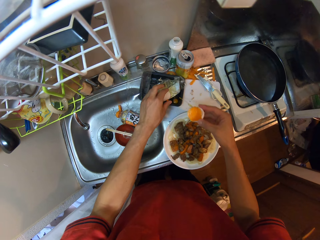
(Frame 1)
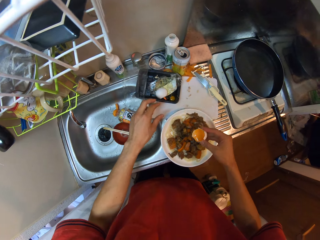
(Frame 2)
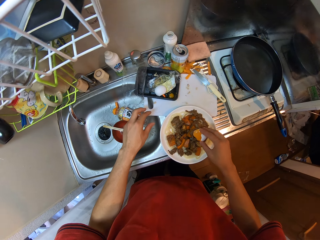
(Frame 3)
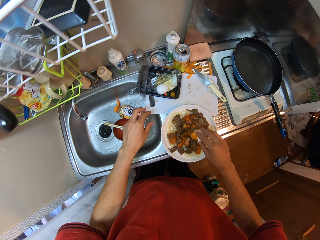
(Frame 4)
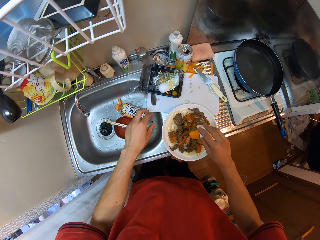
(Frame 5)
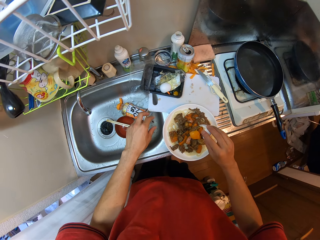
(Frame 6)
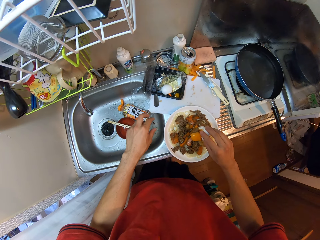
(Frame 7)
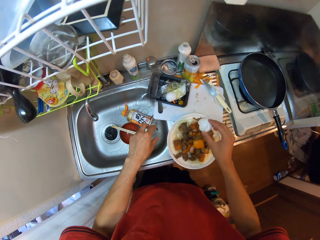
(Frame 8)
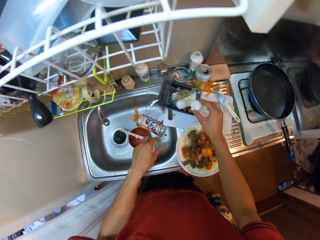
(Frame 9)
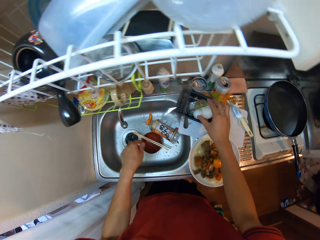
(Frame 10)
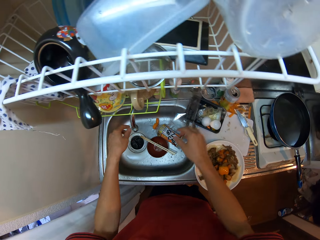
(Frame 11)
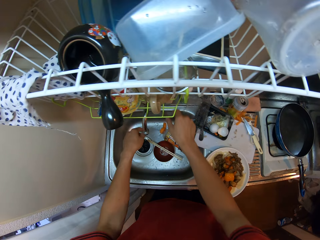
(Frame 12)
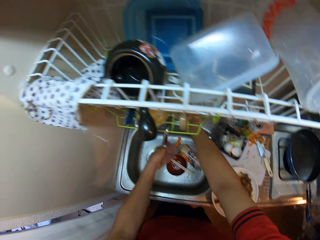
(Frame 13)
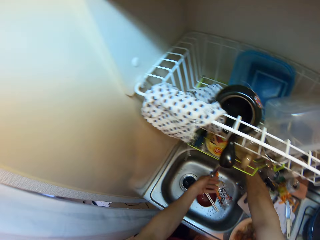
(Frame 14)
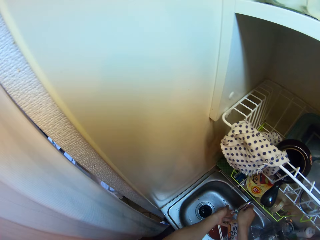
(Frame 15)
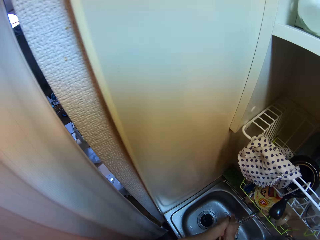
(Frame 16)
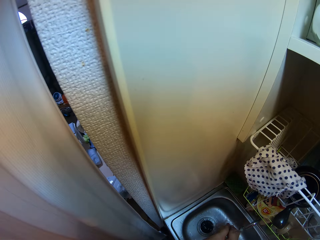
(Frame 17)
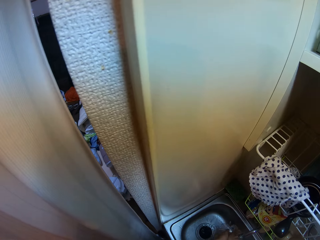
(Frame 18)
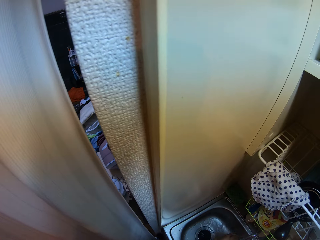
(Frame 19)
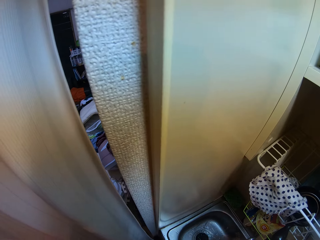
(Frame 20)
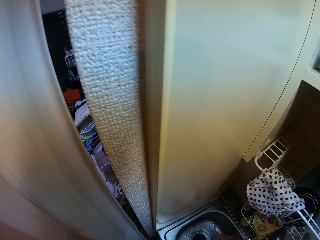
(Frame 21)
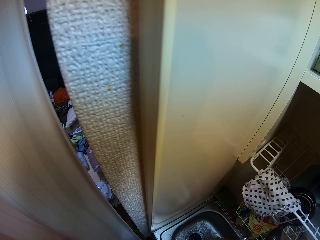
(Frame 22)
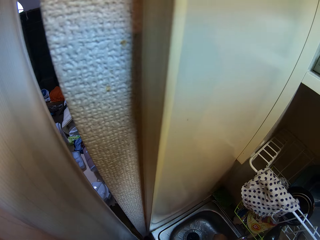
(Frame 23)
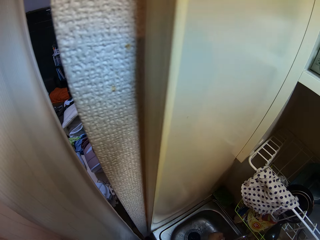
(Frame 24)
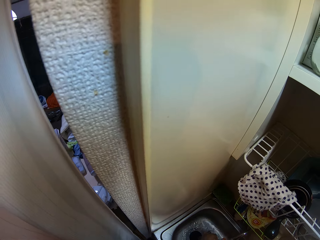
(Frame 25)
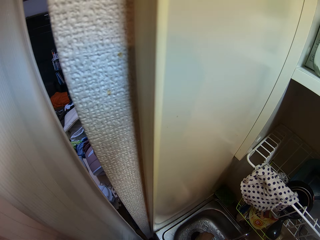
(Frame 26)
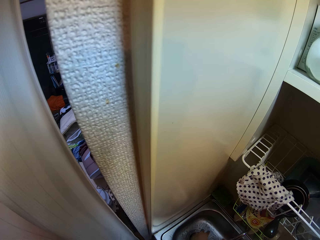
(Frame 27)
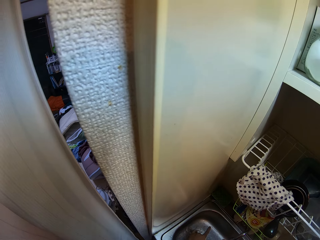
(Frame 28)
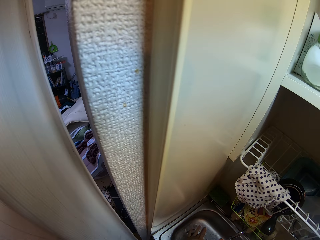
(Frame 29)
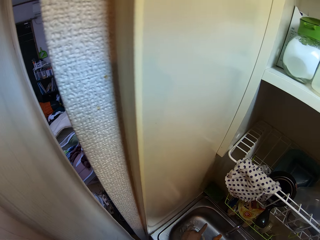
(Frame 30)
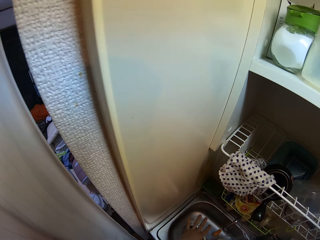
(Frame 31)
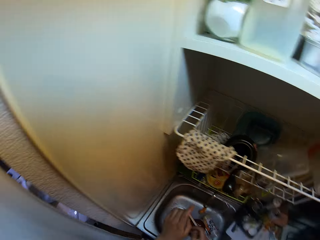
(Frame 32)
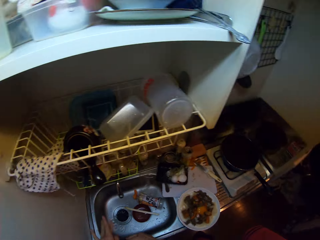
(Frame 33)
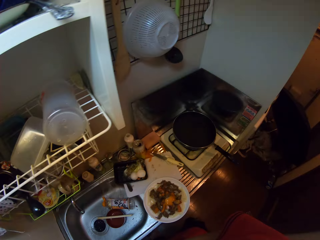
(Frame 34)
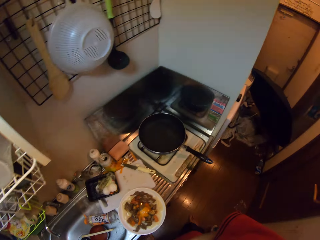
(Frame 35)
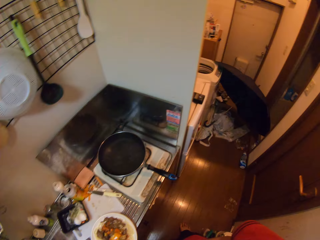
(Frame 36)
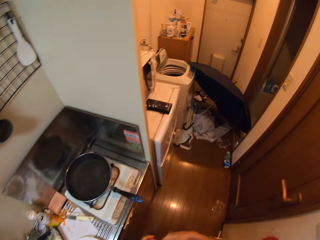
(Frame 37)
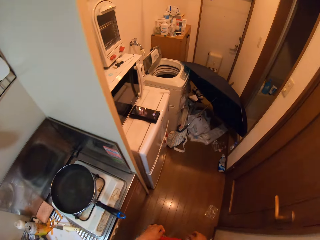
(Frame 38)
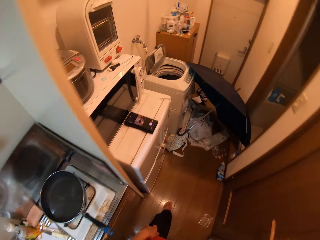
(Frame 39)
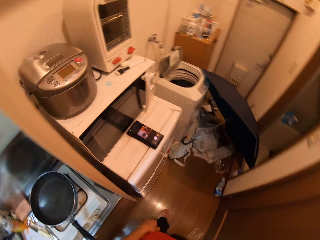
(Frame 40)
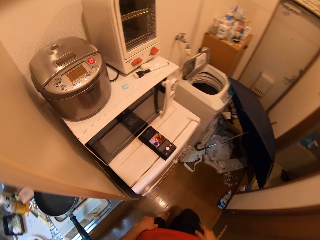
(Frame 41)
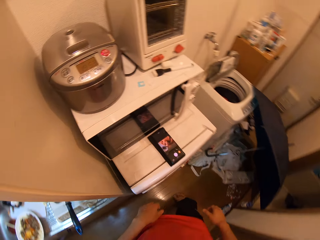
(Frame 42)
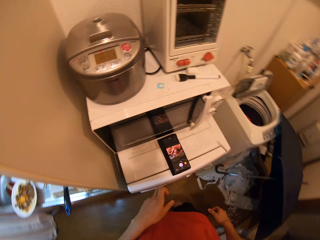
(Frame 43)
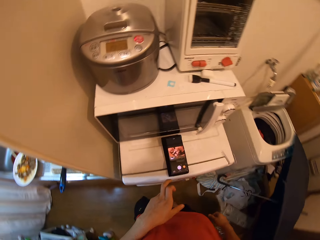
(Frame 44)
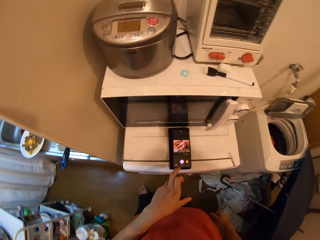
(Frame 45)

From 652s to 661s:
The camera wearer drops the eggshell in a container on the sink. They pour the egg yolk in the shell into the plate on the sink. They drop the shell on the plate. They turn on the tap and wash the hand. They look to the other room. They walk towards a microwave in the kitchen.
